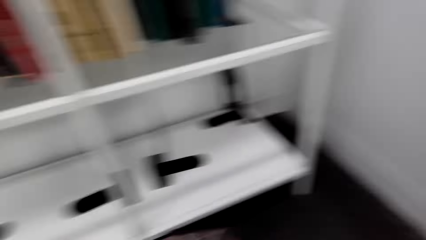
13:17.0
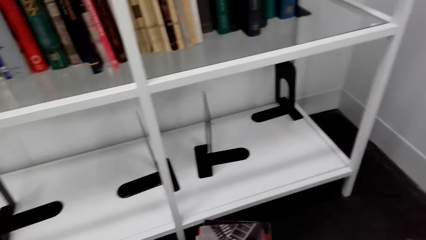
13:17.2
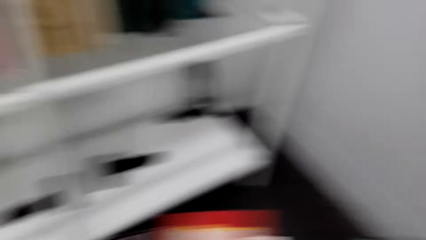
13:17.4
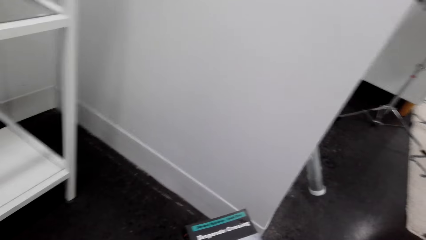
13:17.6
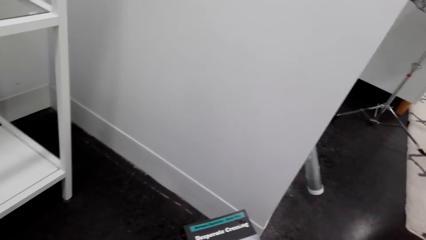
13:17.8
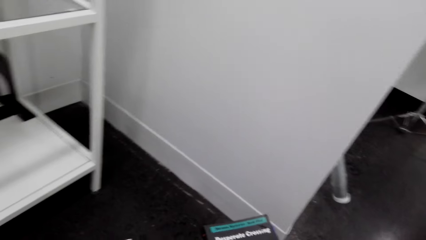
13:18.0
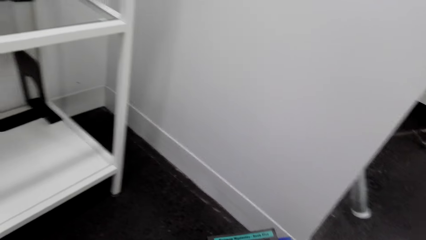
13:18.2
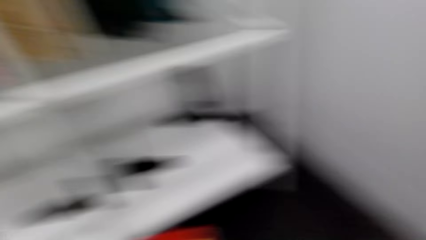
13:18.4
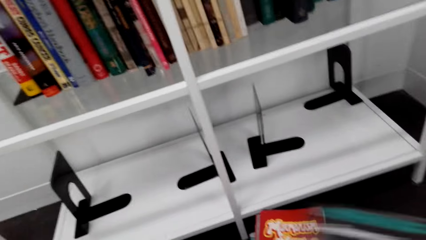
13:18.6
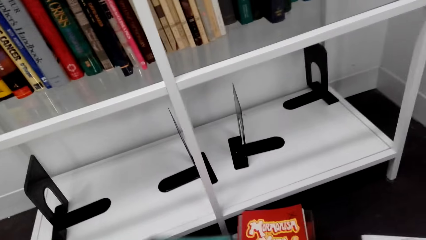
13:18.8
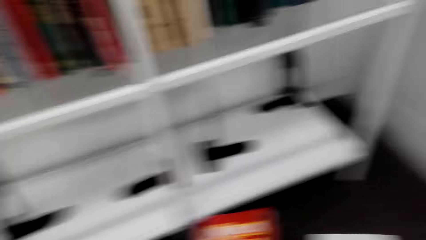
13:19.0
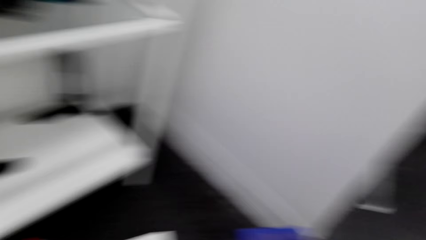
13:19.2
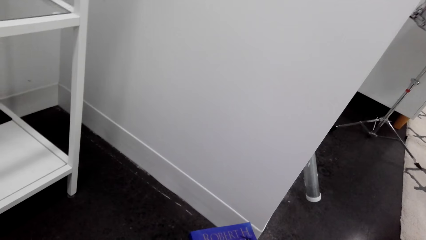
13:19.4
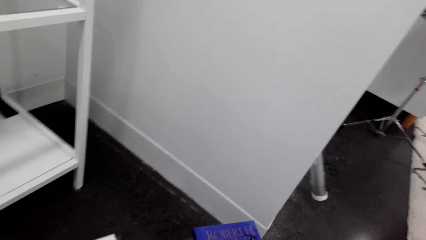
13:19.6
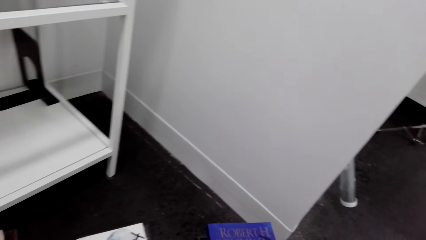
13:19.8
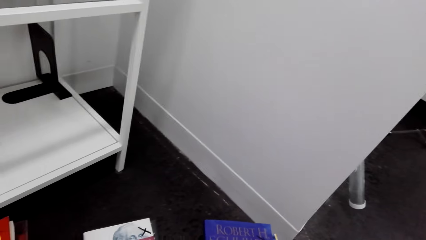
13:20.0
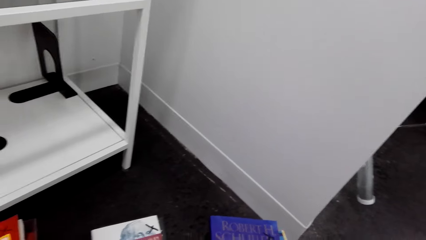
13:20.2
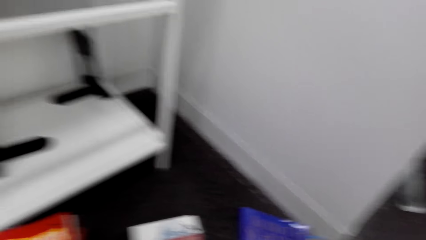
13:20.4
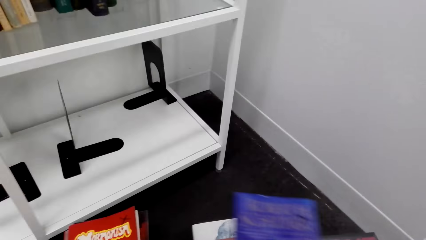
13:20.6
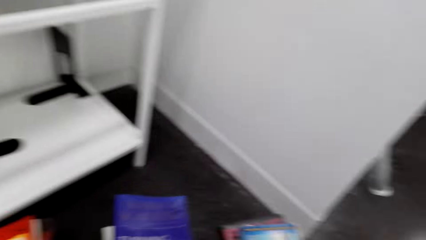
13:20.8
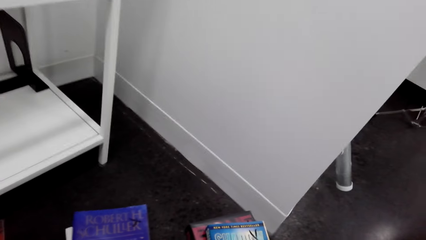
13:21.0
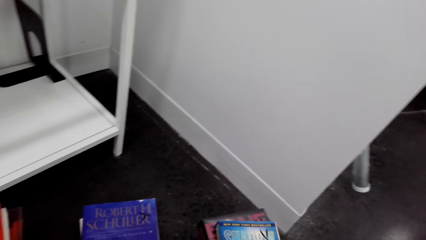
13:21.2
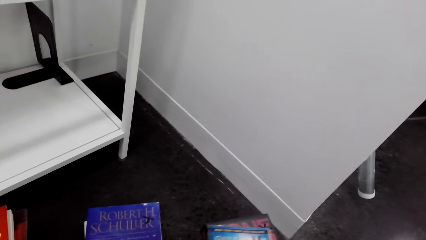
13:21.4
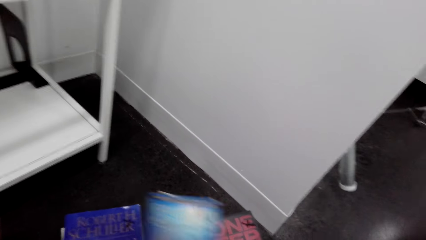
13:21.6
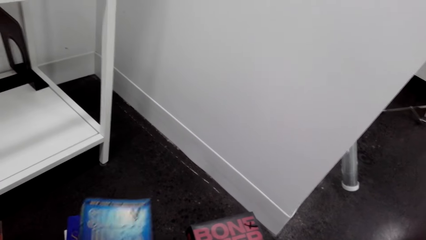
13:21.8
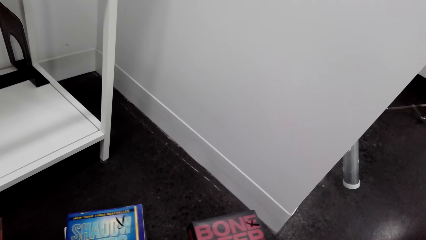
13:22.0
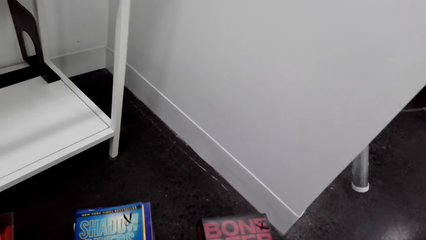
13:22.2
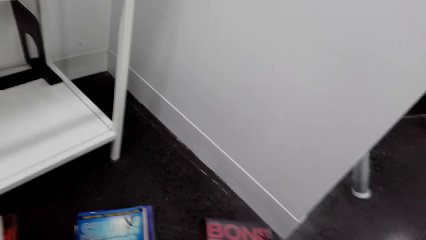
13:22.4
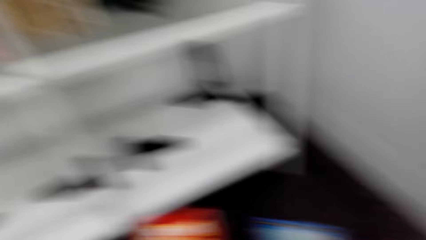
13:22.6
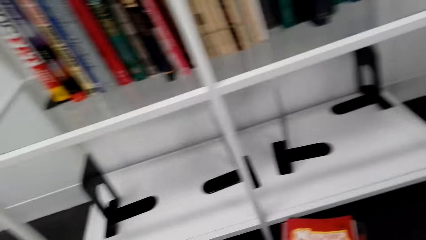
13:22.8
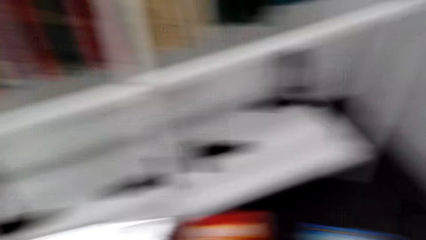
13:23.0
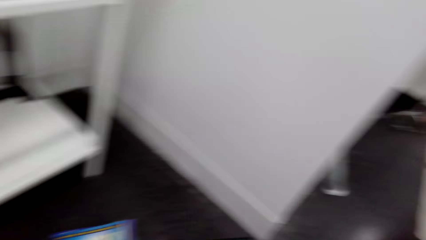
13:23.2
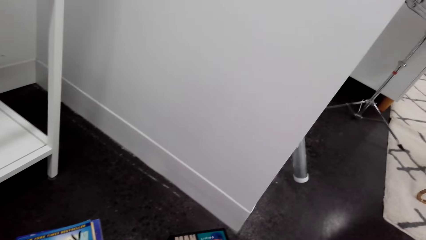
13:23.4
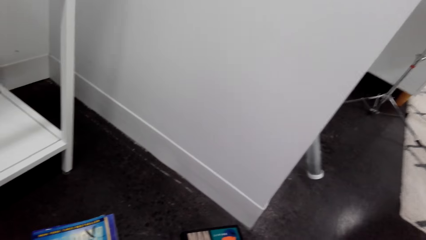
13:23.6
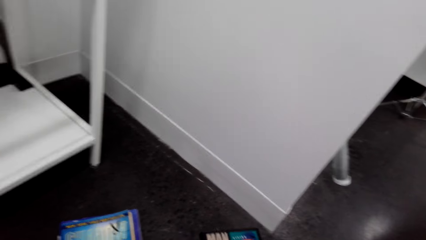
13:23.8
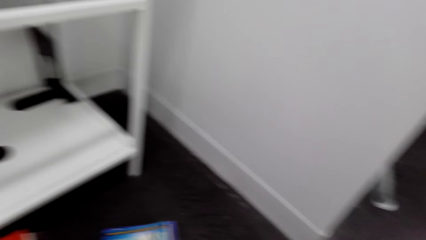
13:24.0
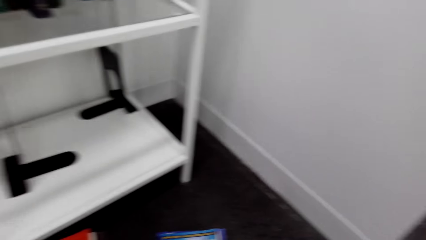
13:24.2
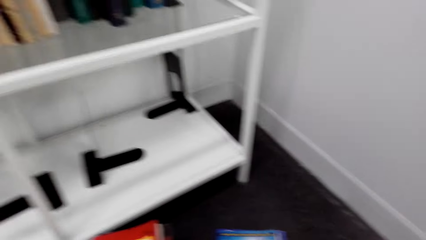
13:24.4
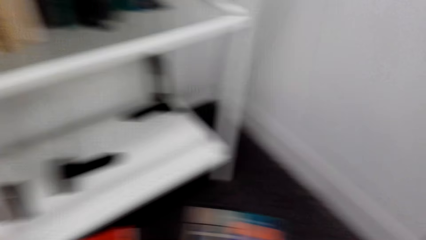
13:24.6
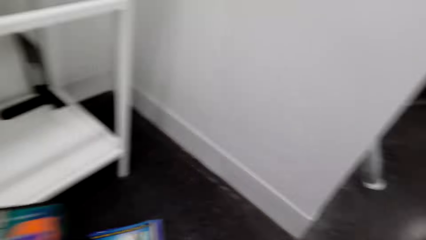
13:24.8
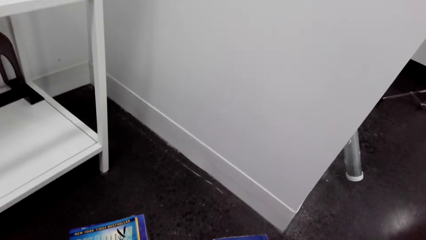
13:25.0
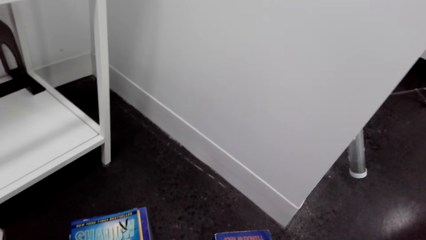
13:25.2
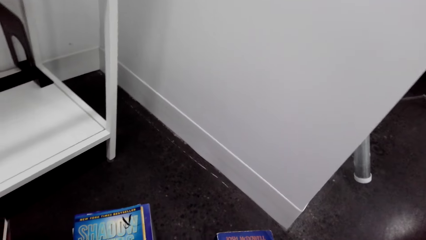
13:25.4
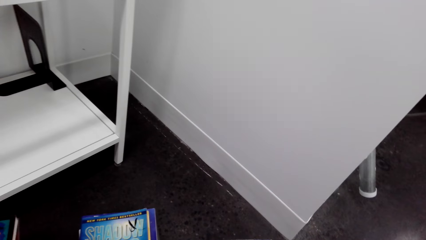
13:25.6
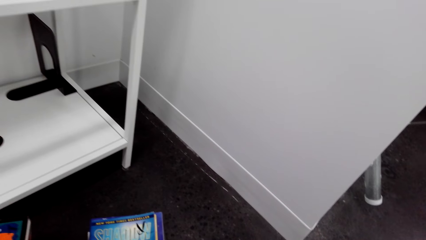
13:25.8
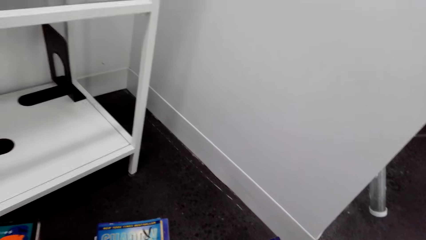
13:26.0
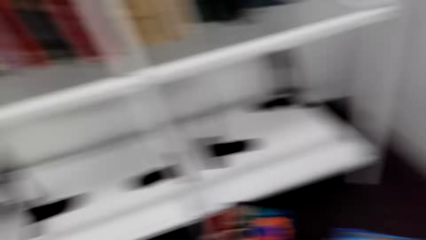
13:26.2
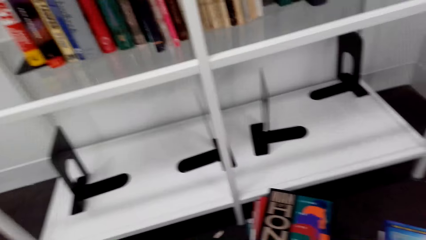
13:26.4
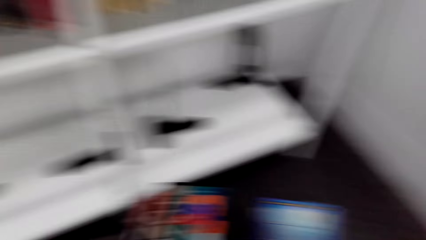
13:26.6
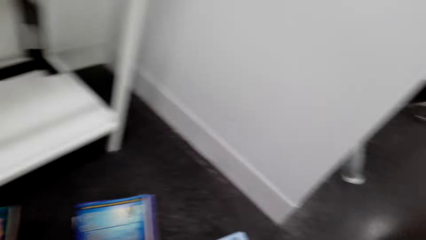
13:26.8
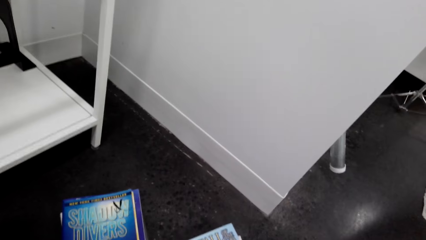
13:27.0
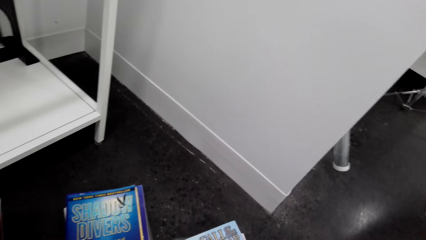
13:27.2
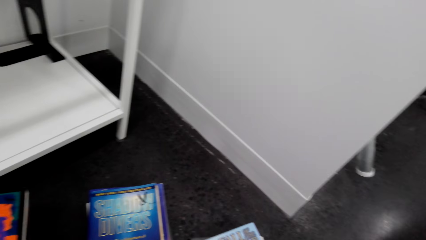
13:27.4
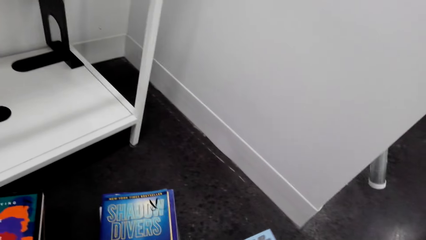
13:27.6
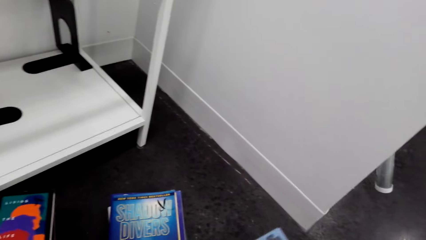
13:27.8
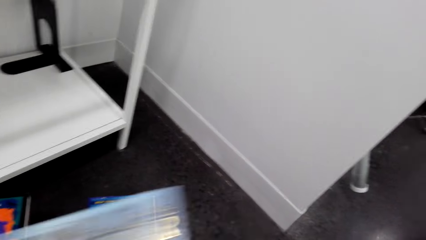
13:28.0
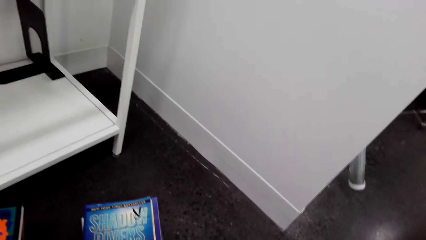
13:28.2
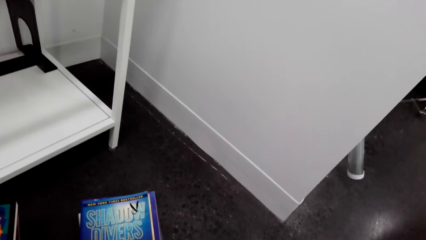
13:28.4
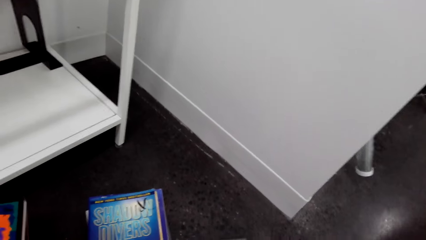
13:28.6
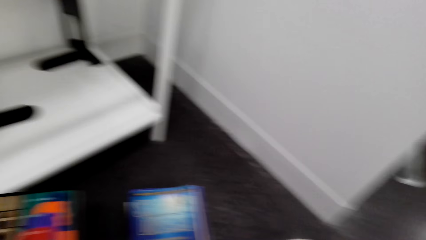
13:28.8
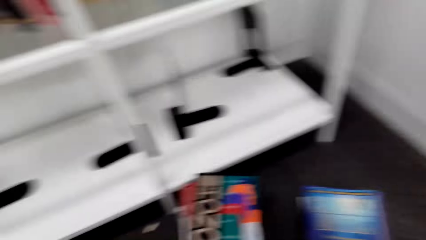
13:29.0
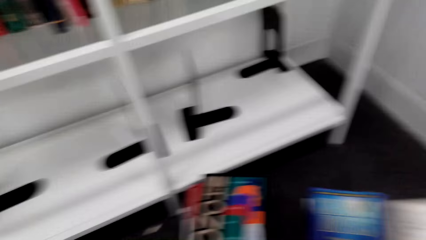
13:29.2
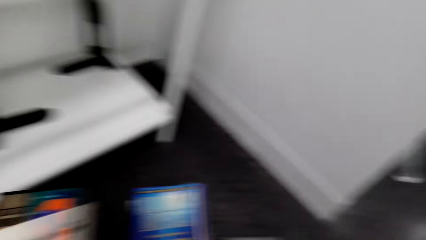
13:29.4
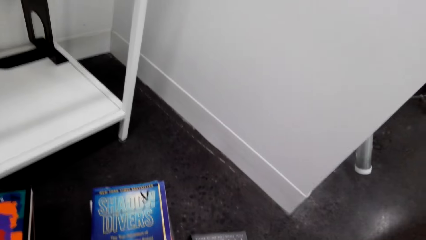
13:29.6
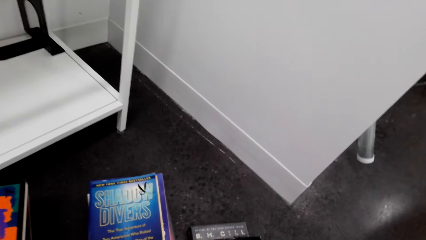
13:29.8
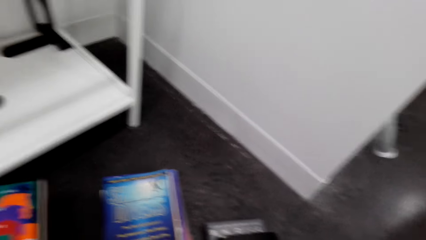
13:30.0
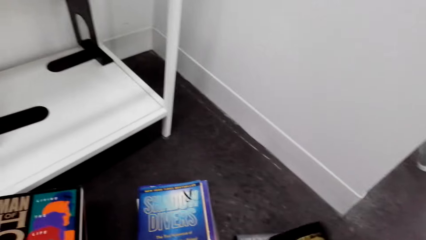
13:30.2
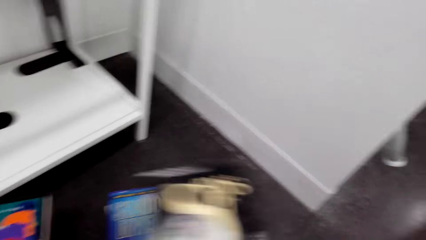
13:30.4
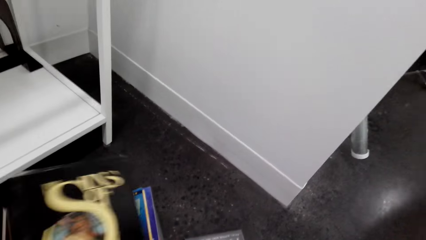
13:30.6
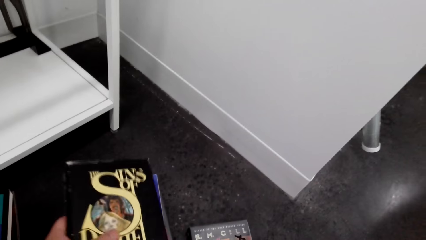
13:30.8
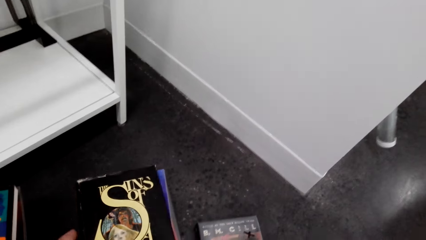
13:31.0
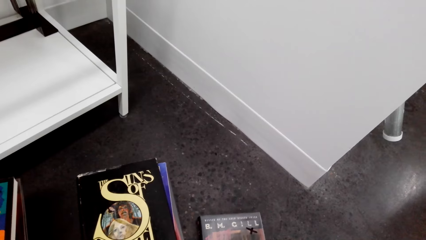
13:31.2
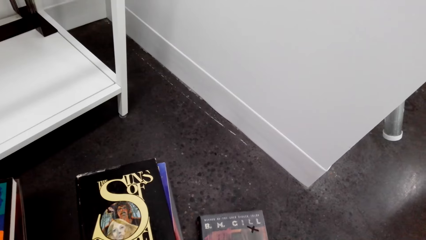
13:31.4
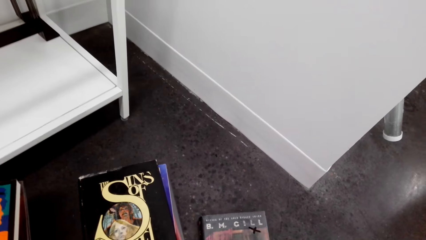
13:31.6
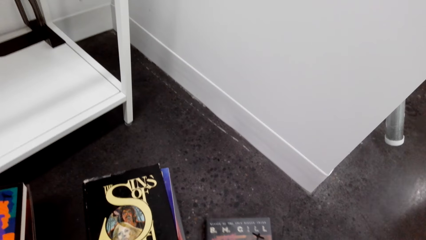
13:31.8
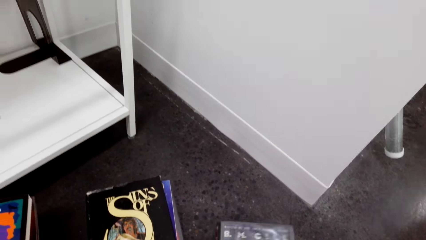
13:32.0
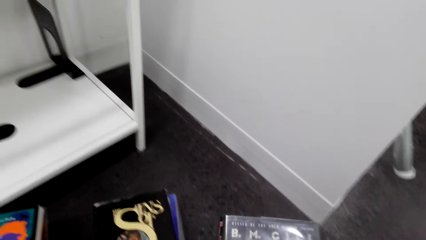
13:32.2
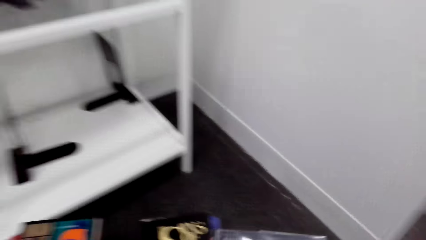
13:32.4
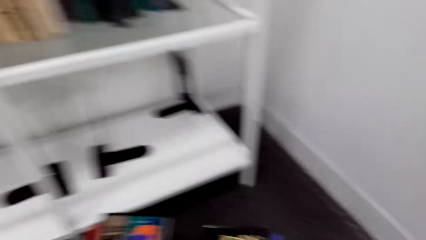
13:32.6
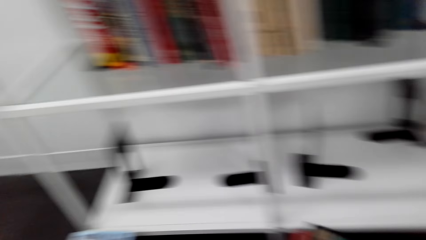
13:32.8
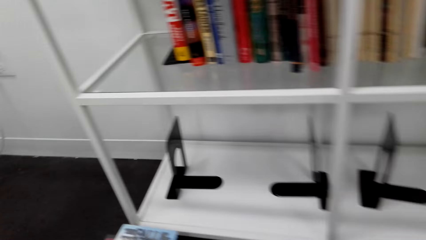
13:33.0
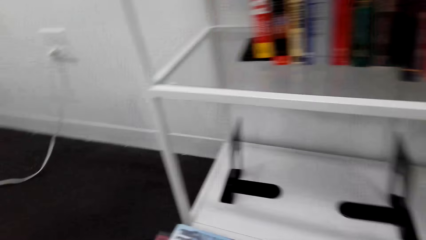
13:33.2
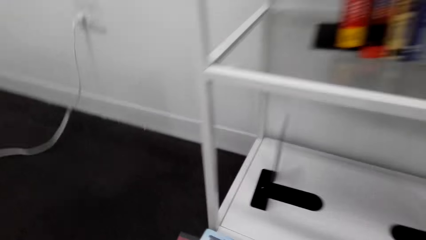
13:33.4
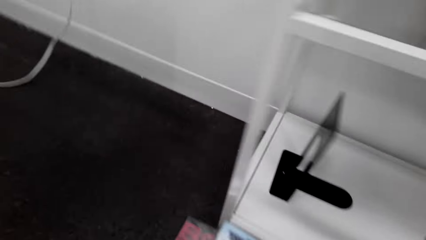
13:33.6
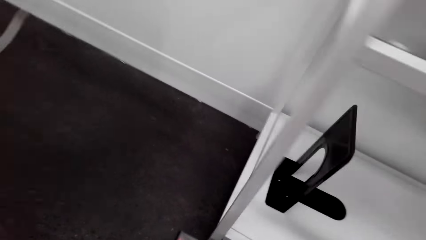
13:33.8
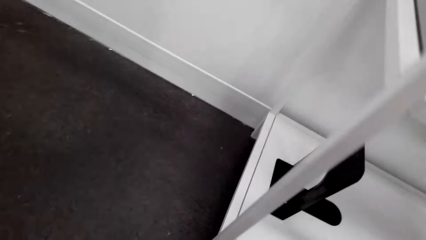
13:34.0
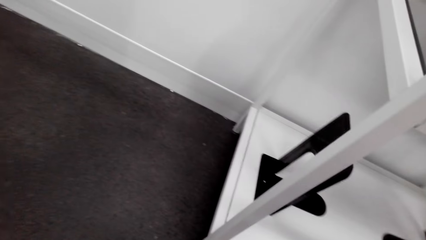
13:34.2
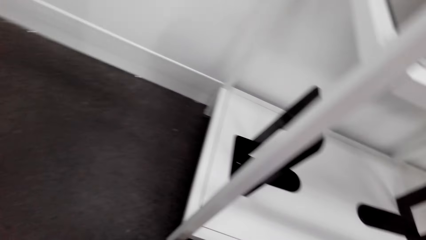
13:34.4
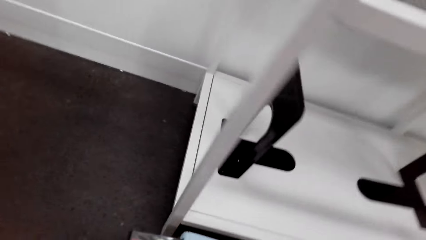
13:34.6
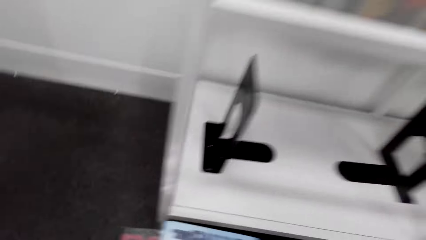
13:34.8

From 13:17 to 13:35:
The camera wearer looks sideways. They arrange books with the right hand. They look down. They arrange the books with the right hand.
